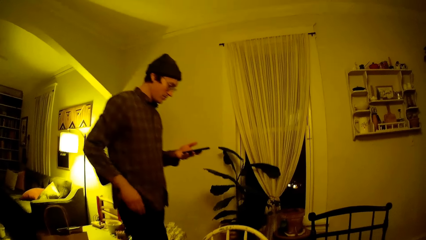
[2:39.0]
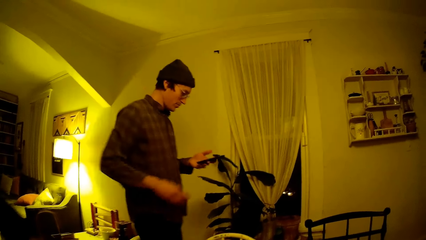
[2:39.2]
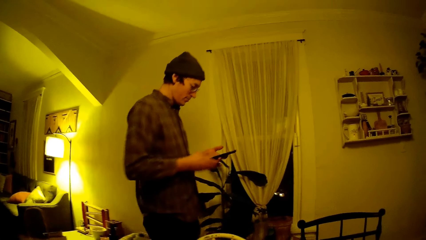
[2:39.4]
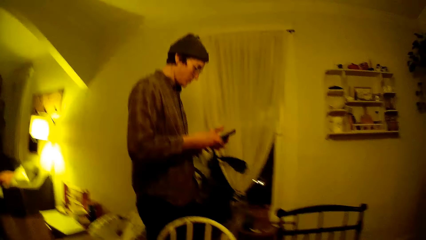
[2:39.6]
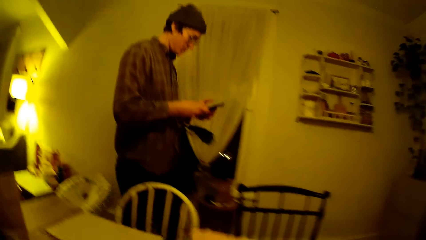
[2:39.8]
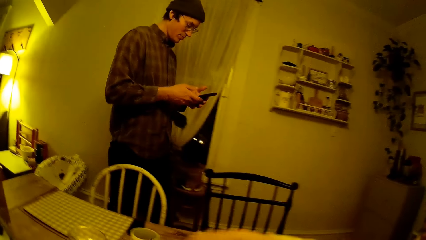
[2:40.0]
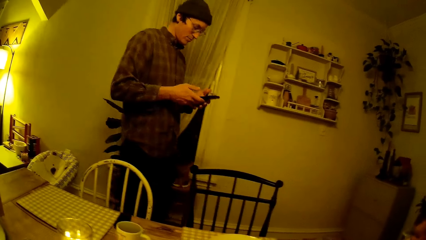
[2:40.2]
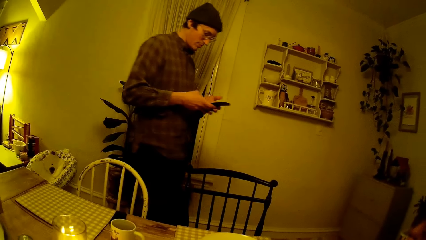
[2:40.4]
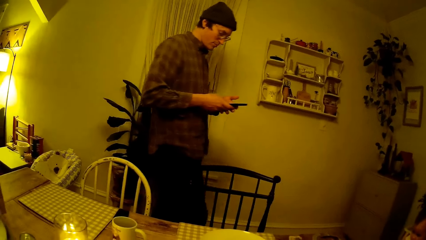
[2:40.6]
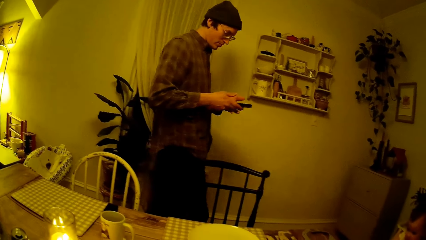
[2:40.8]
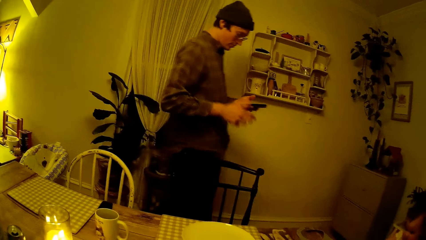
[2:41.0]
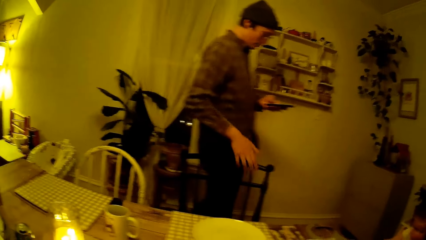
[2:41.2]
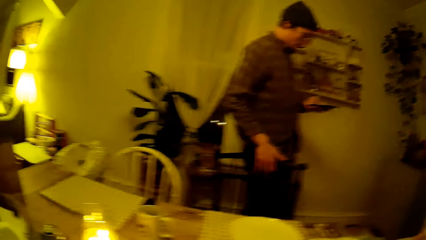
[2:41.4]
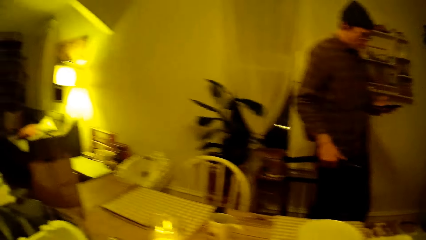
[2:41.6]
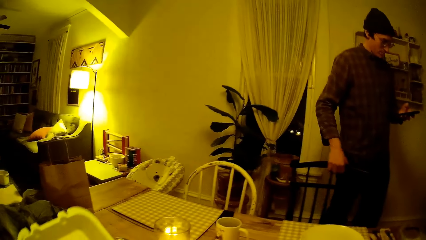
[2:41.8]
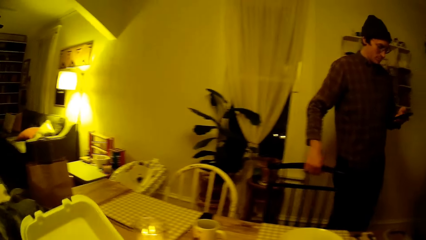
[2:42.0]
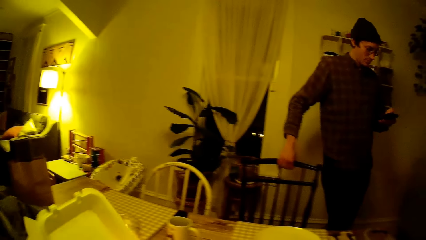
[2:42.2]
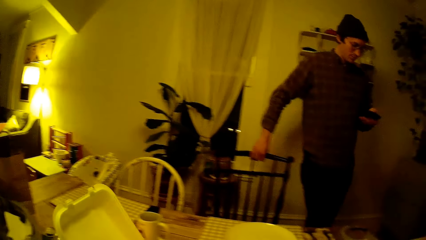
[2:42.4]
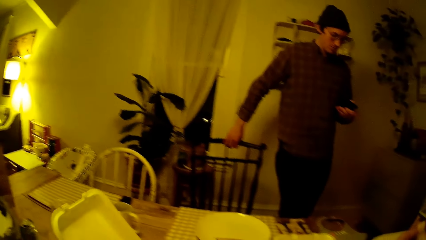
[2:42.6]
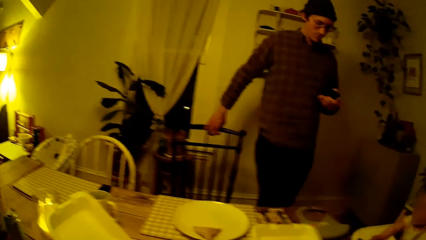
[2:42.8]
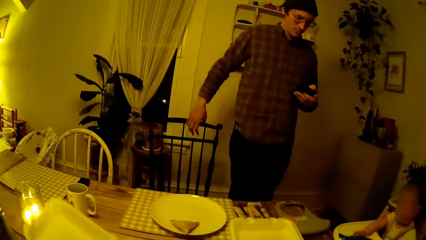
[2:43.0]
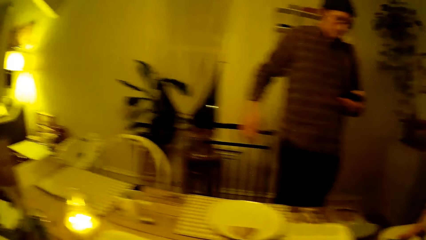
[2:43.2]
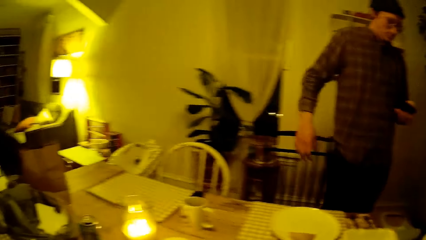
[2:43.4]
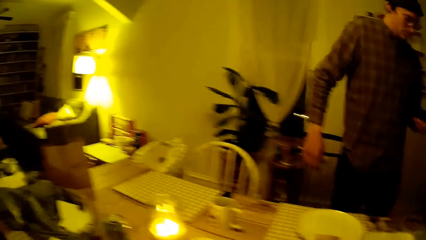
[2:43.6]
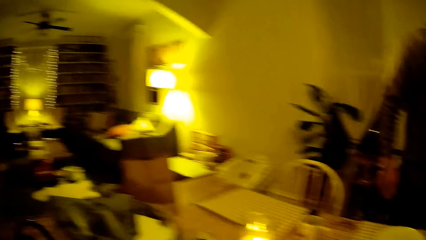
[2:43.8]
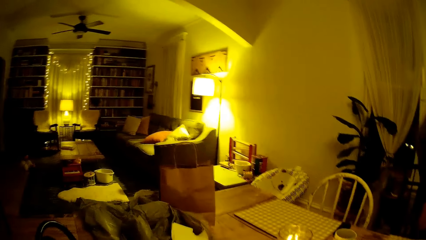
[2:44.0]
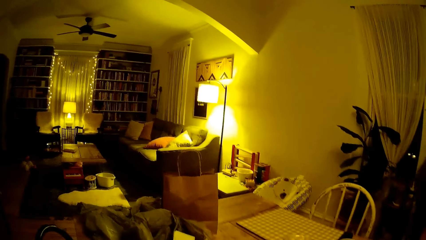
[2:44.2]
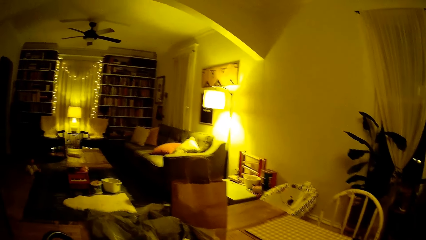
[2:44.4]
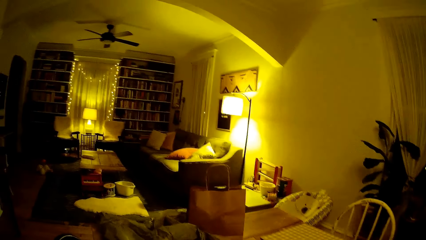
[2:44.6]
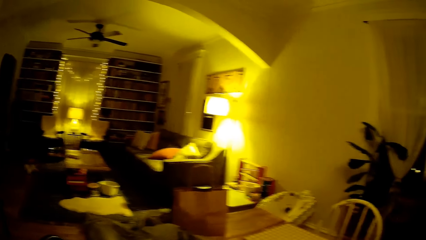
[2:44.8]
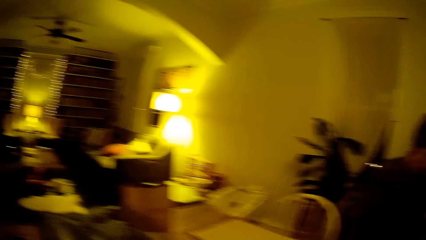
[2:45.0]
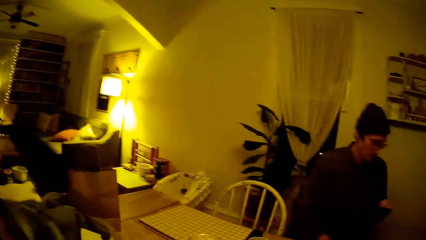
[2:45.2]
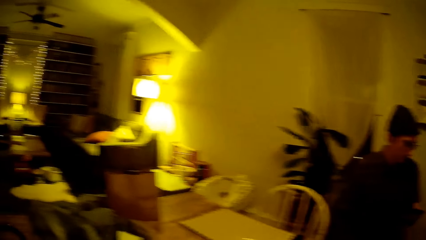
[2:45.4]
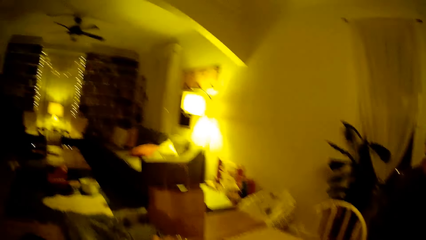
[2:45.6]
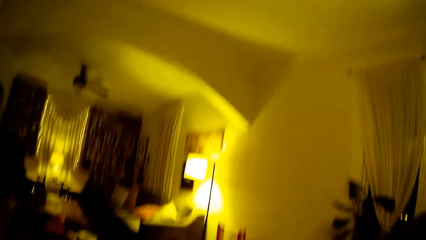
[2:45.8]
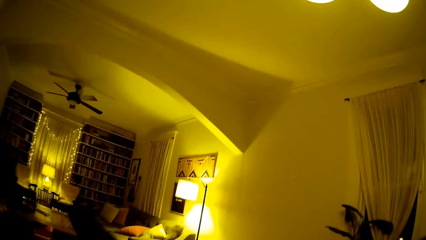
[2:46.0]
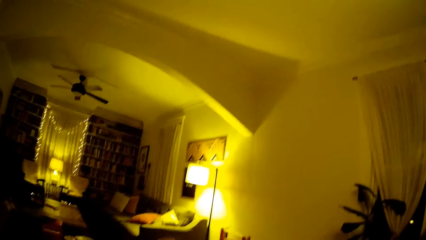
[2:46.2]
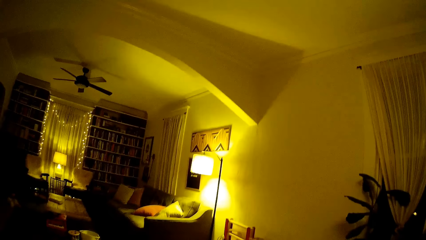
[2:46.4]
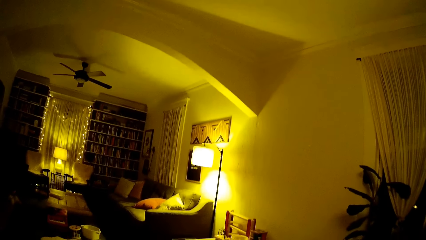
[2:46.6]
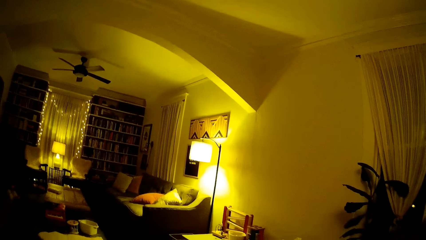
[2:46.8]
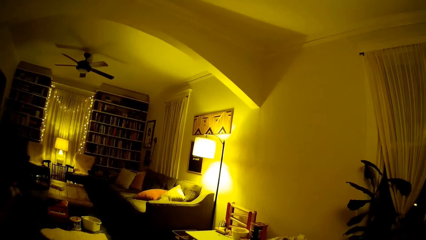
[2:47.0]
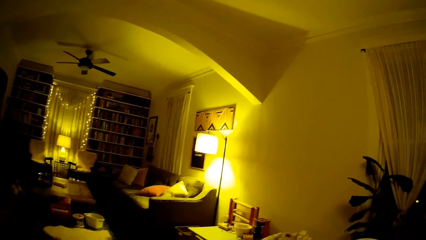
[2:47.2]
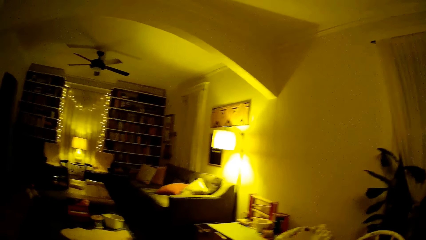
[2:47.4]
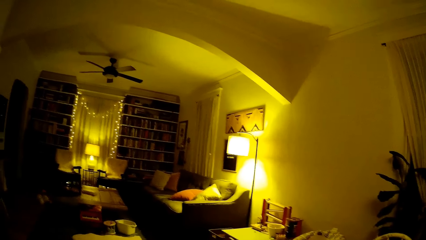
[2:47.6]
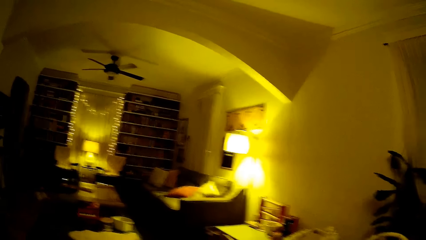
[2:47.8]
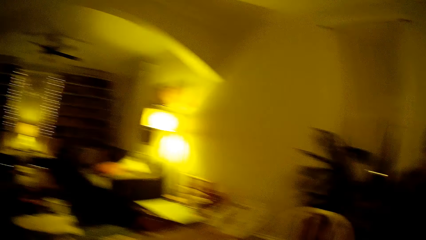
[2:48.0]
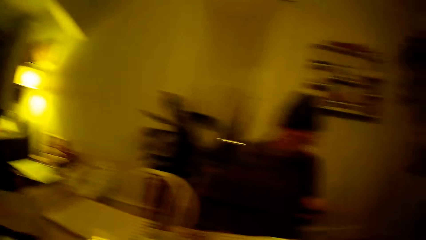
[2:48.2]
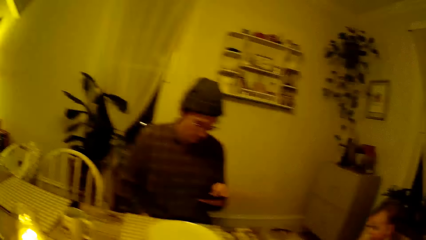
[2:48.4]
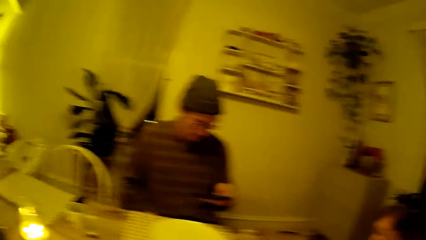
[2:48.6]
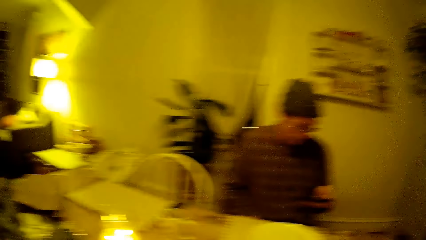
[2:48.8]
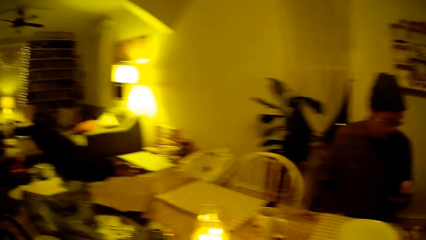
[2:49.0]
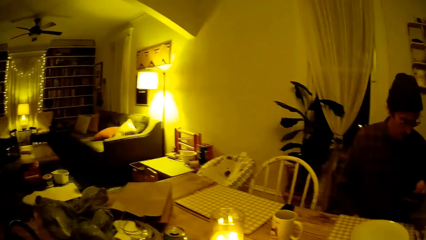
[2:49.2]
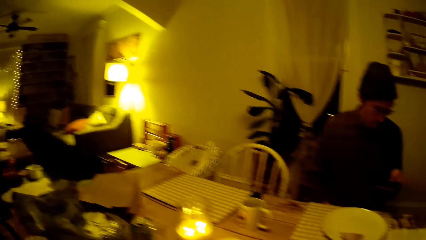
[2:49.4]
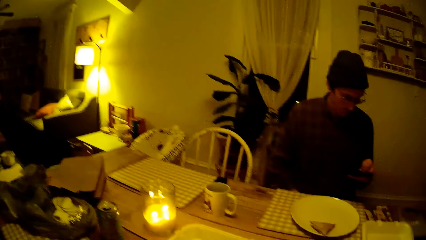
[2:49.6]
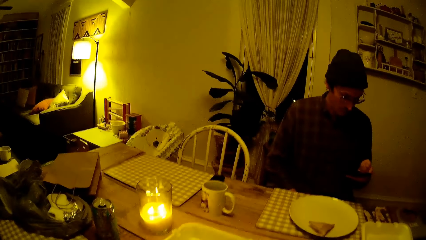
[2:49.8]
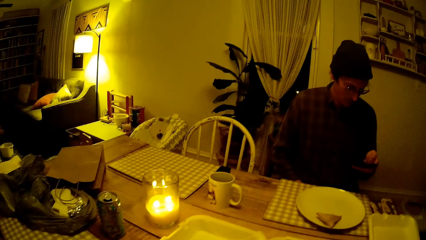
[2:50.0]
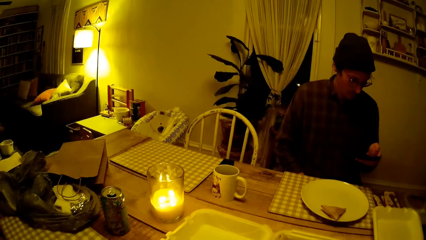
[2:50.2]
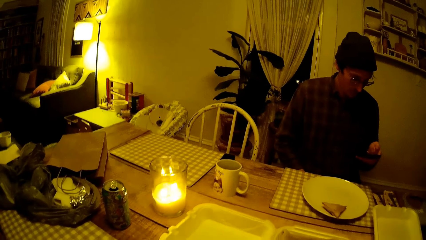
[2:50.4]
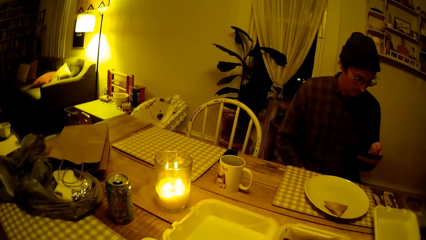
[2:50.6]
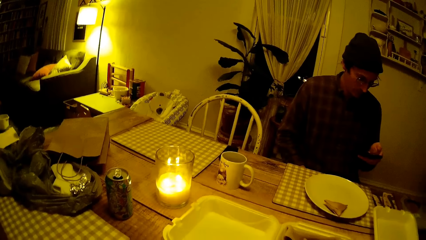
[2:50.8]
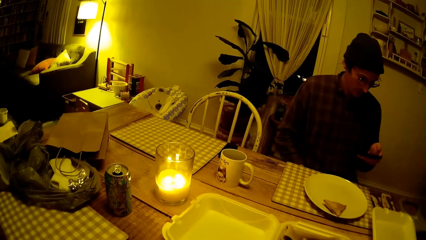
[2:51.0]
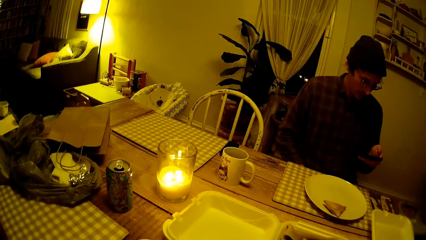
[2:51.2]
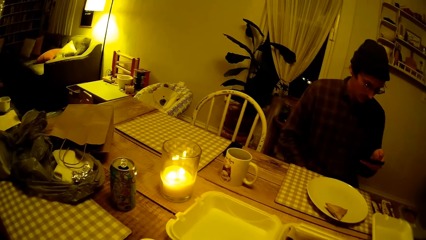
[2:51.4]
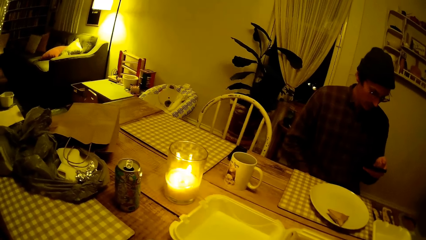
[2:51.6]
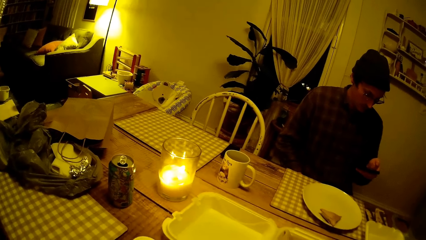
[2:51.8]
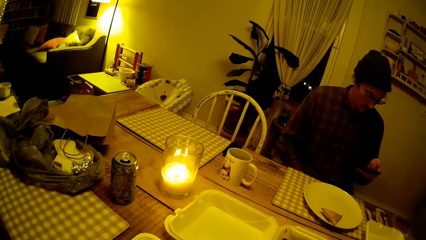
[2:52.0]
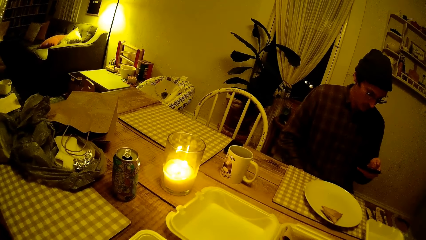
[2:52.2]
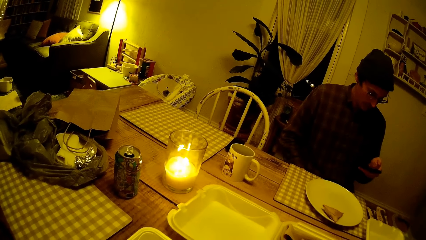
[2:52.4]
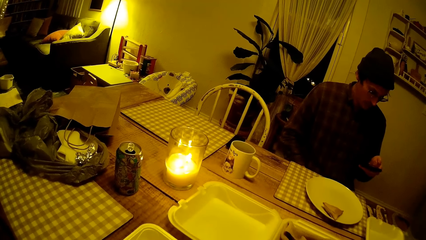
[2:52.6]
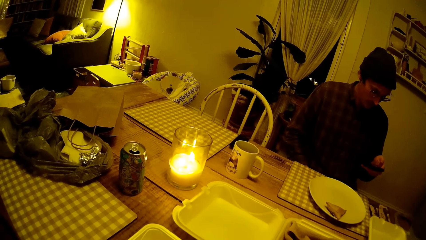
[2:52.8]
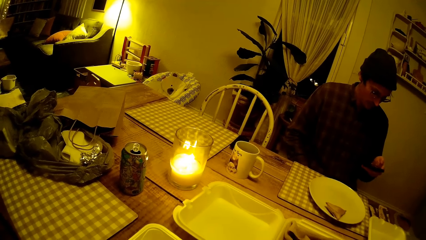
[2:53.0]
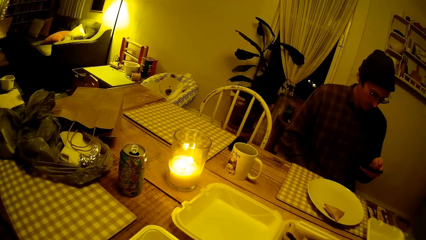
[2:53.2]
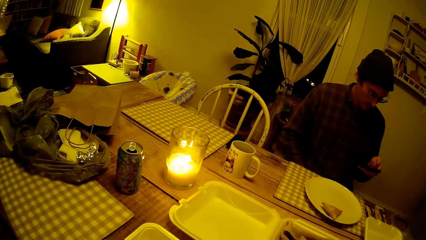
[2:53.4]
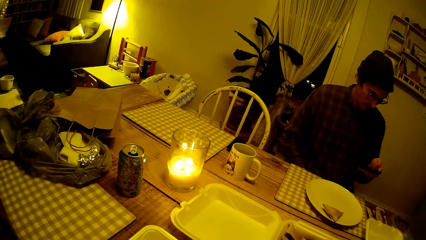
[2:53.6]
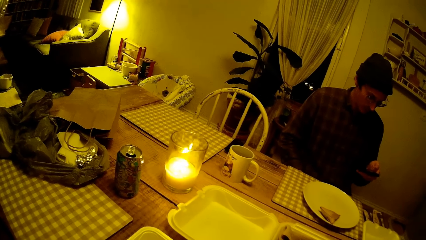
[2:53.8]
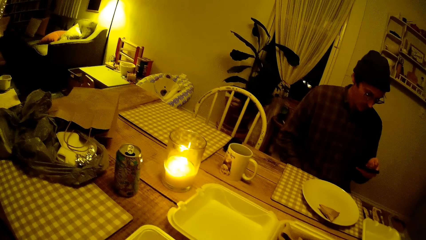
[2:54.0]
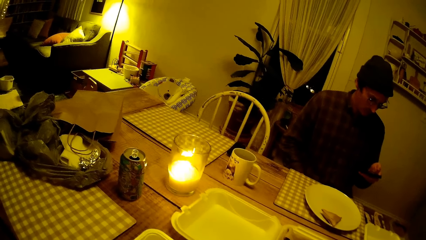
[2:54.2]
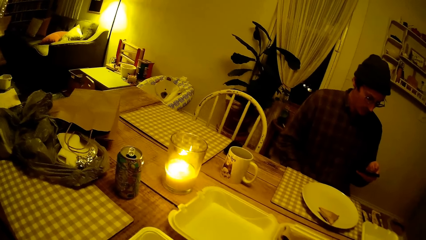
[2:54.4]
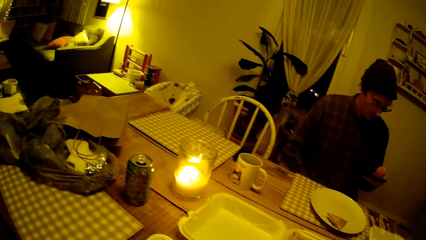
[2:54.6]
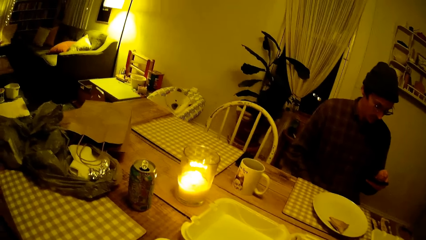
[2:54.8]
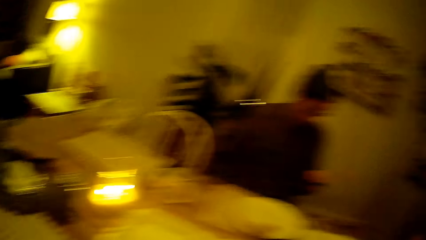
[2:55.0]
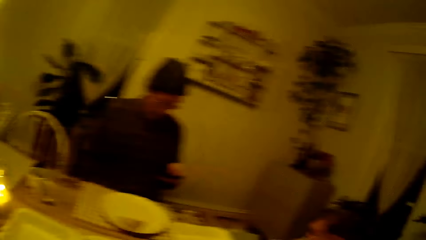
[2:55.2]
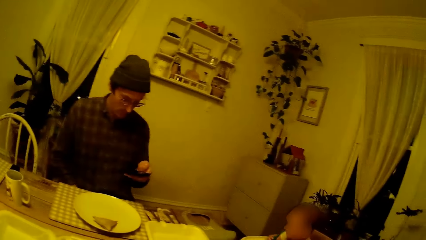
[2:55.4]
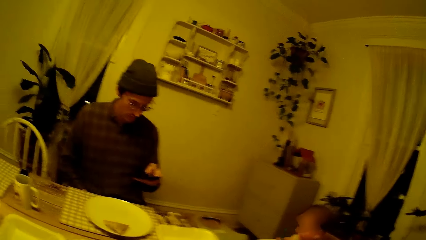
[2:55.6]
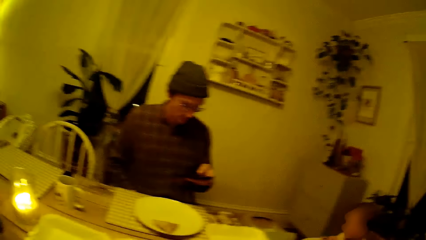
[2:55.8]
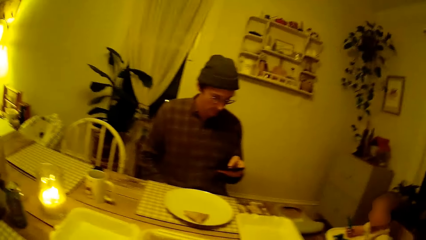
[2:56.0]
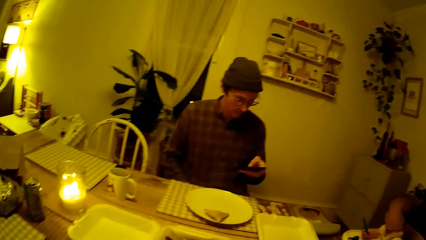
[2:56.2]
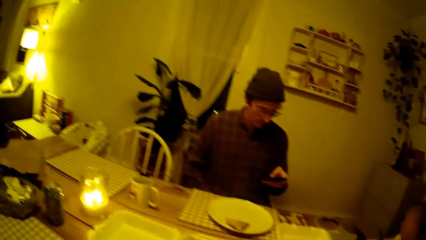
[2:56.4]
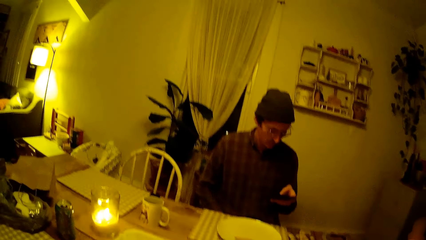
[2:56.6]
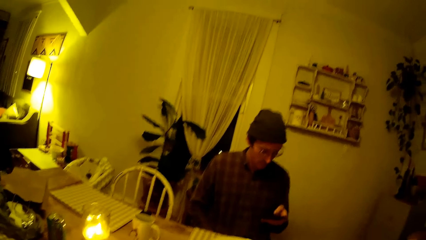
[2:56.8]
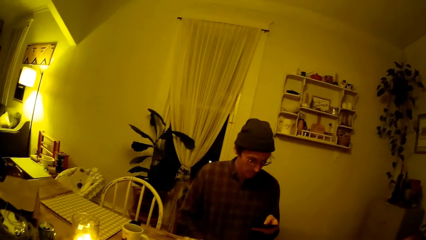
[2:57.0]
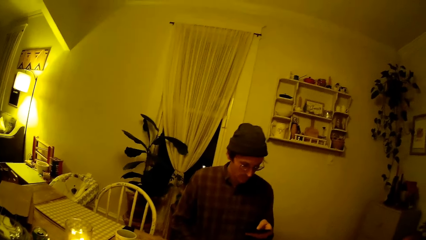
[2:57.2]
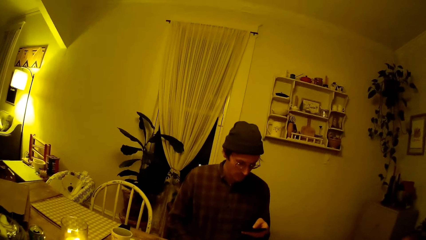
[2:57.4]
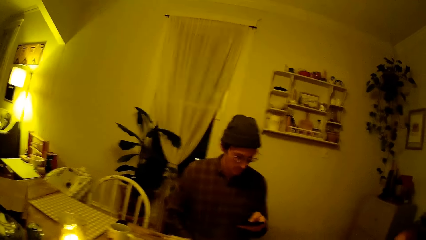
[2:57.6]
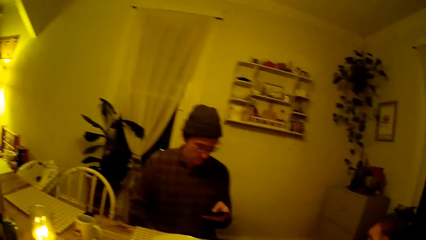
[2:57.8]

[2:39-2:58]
The man touches the mobile phone in his left hand with his right hand. The man operates the mobile phone with both hands. The man moves the chair with his right hand. The camera wearer lifts a tray. The man sits on the chair. The man operates the mobile phone with his left hand.
